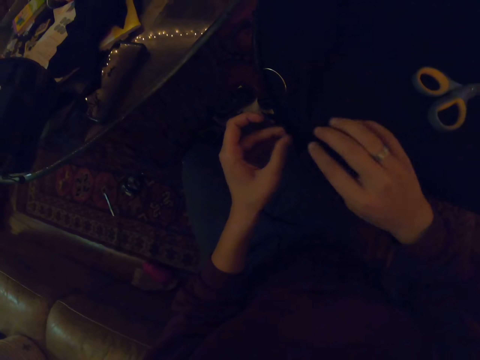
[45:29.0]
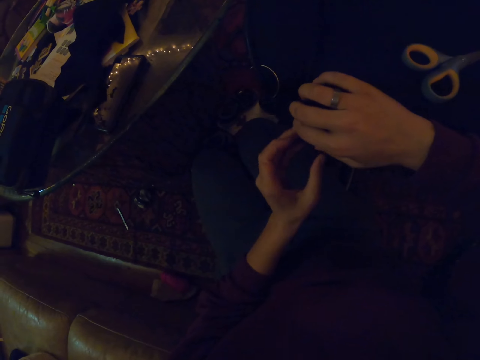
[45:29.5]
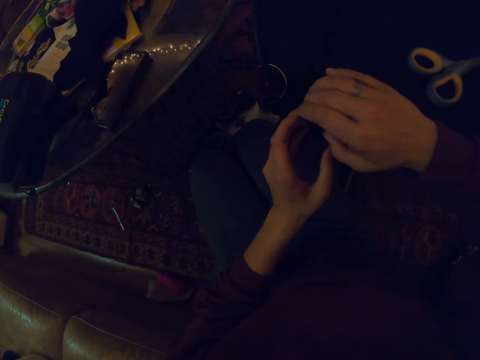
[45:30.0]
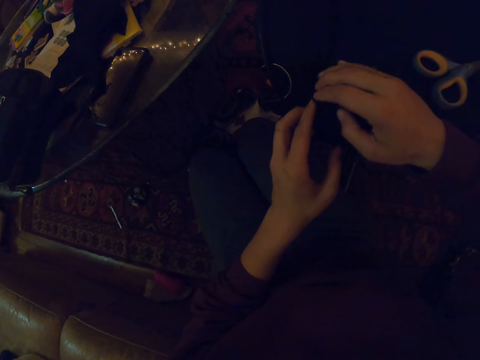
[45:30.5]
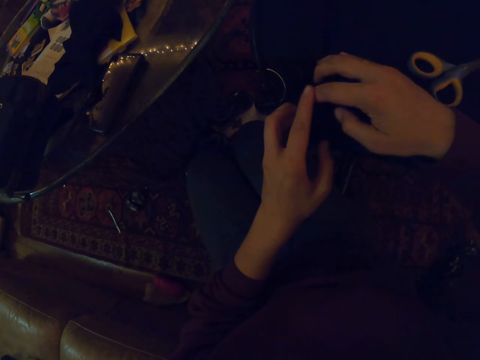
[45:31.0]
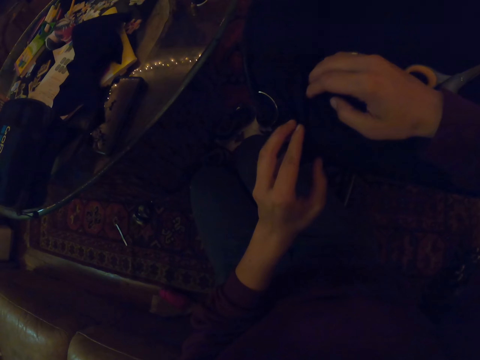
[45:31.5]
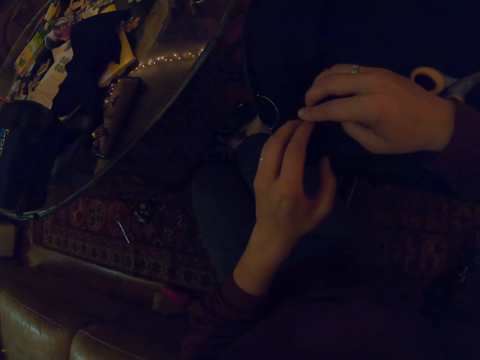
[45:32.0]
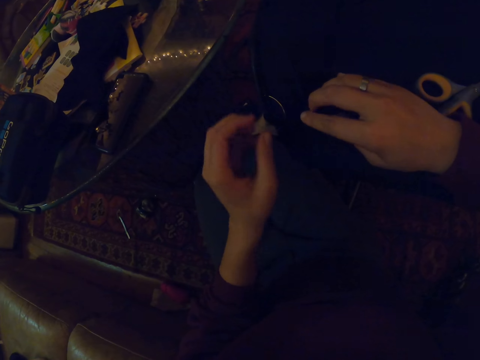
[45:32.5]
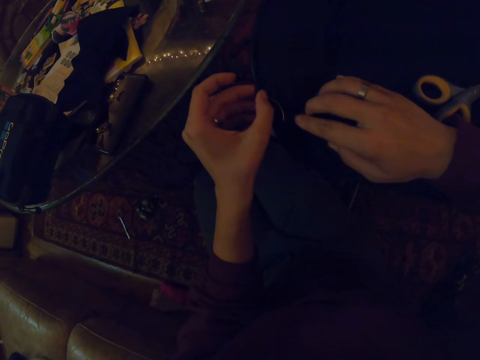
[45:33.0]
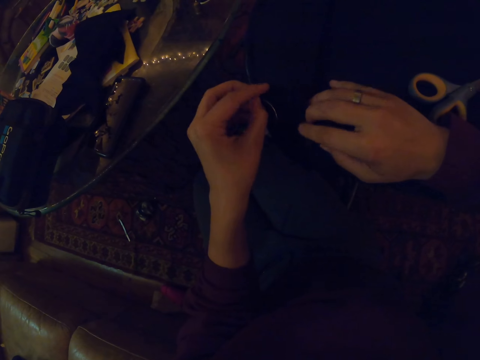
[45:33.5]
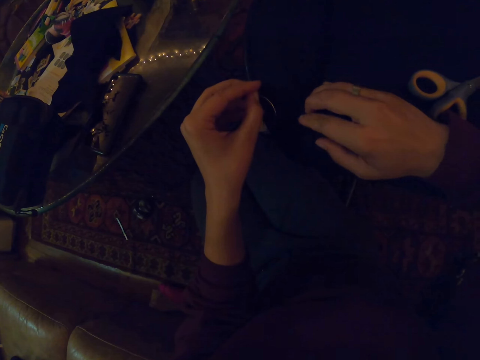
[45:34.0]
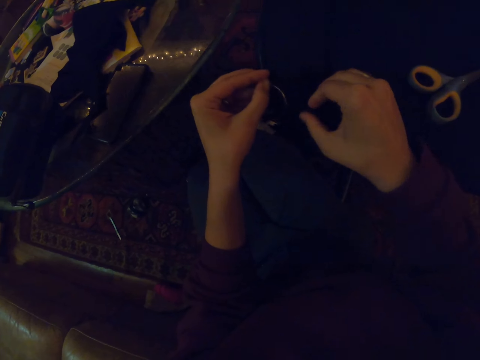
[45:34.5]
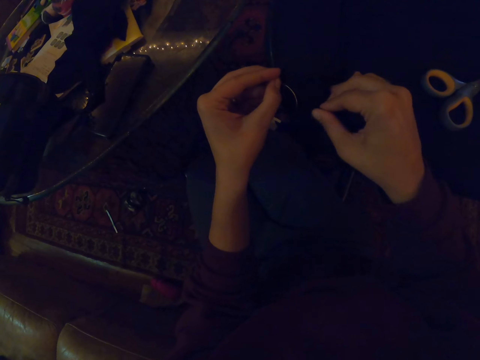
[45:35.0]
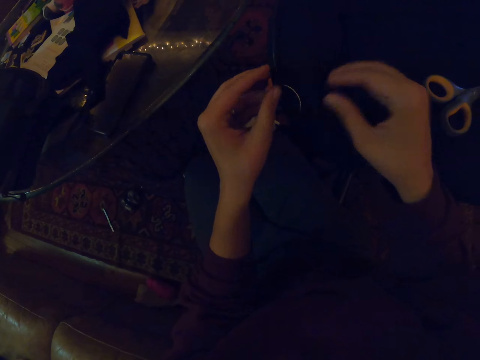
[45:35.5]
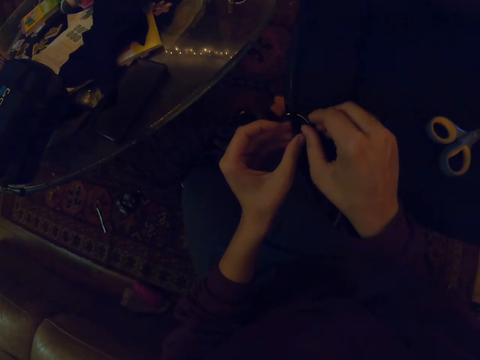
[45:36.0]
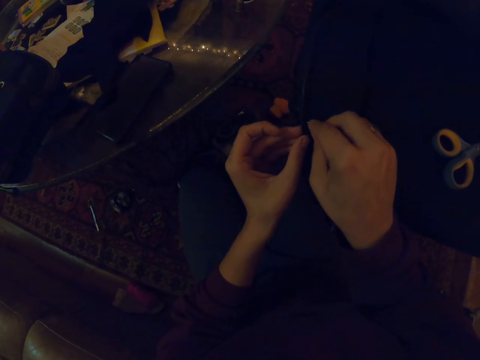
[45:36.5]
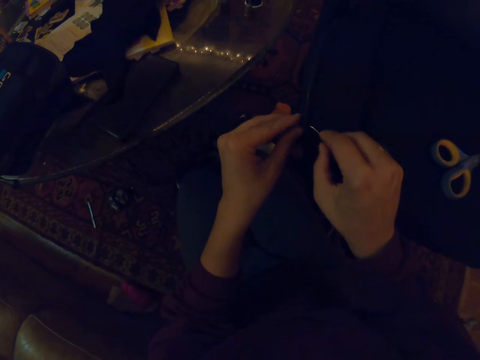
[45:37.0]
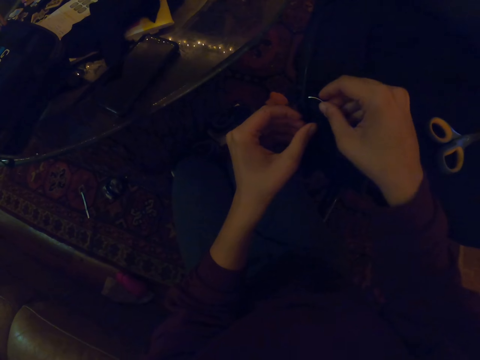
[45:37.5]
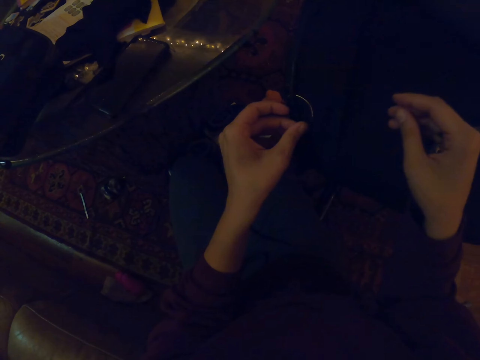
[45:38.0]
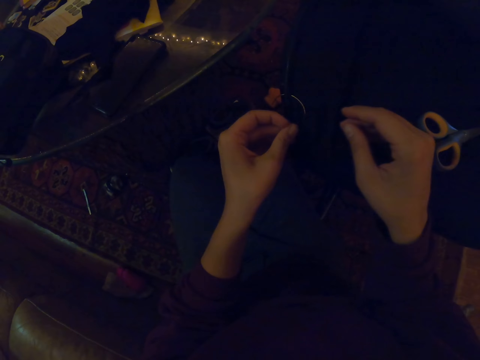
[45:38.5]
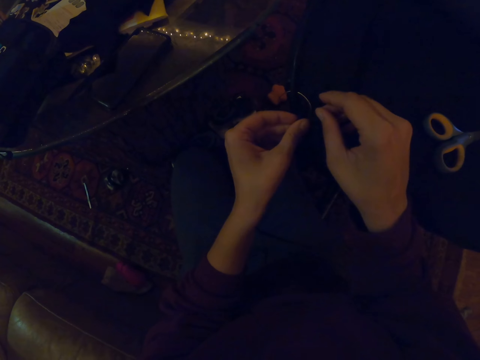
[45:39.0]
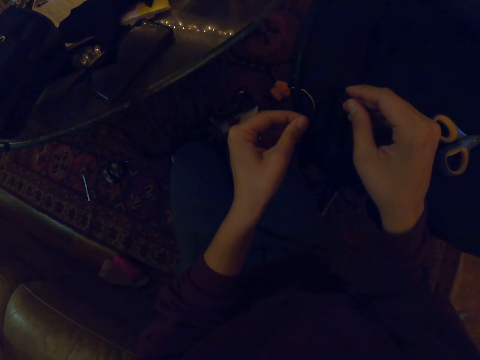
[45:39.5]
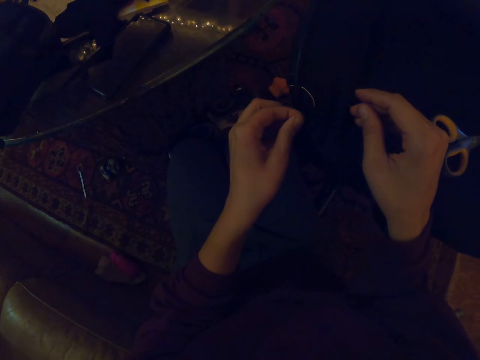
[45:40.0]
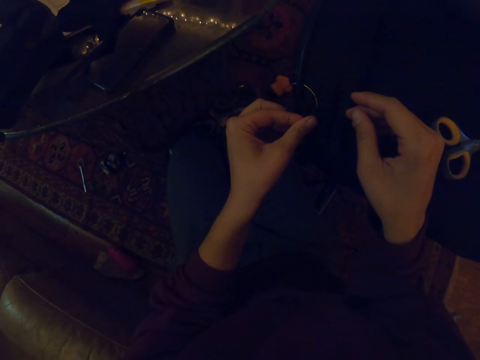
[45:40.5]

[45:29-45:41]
The camera wearer touches the bag. They pick up the needle. They touch the bag.

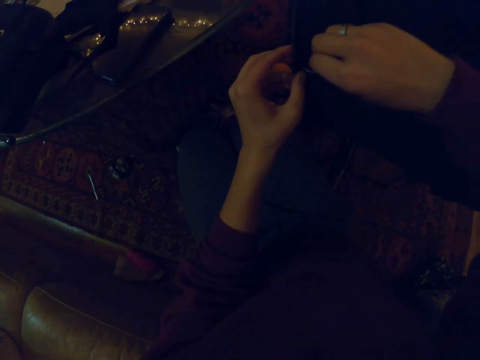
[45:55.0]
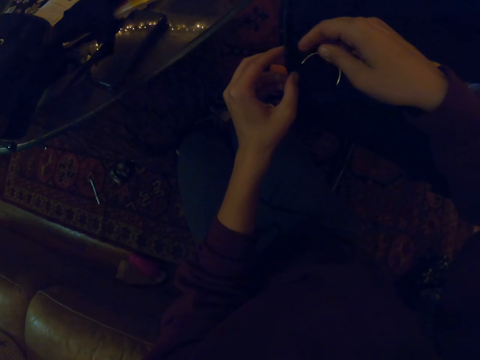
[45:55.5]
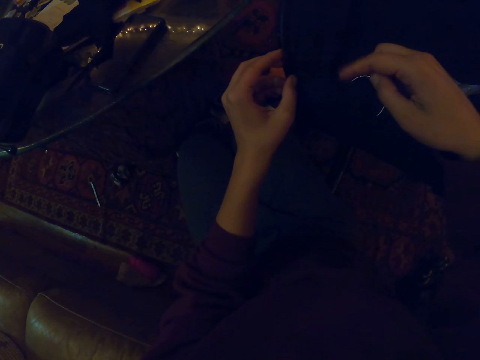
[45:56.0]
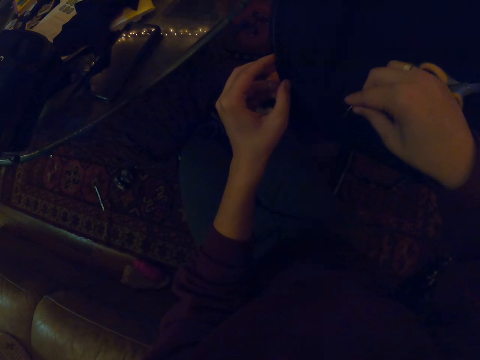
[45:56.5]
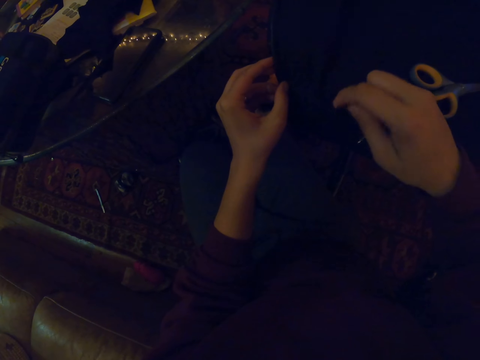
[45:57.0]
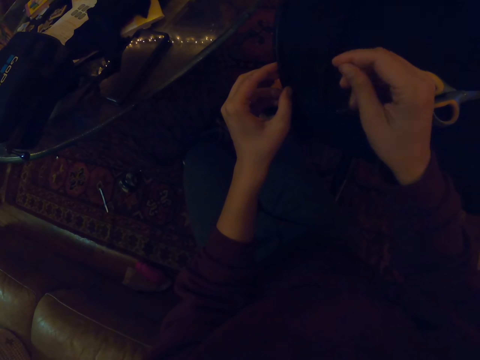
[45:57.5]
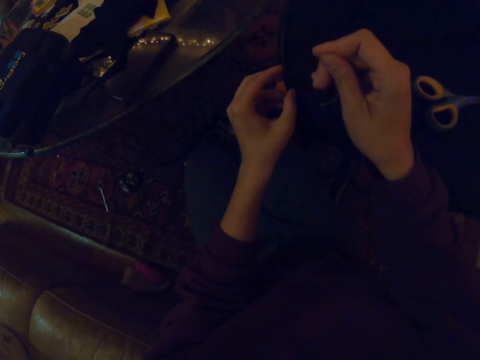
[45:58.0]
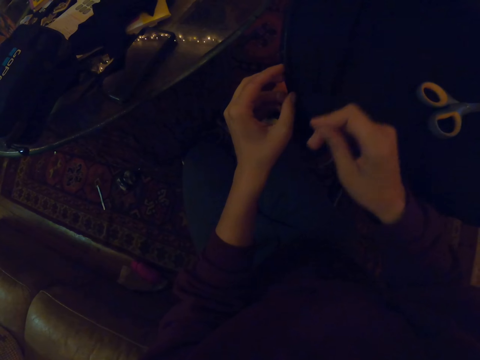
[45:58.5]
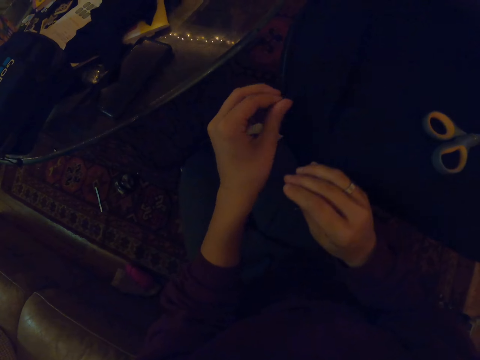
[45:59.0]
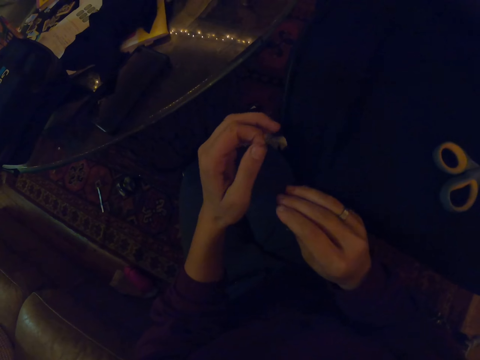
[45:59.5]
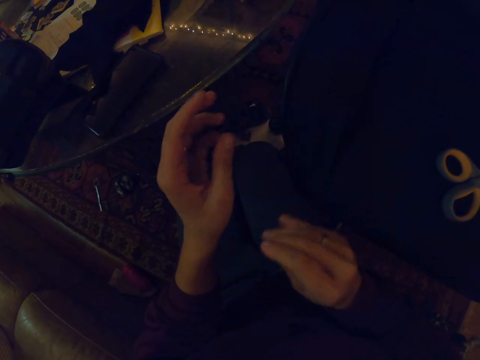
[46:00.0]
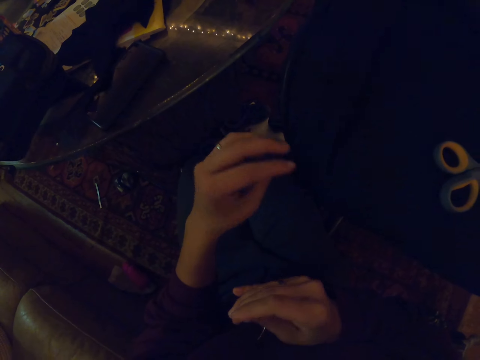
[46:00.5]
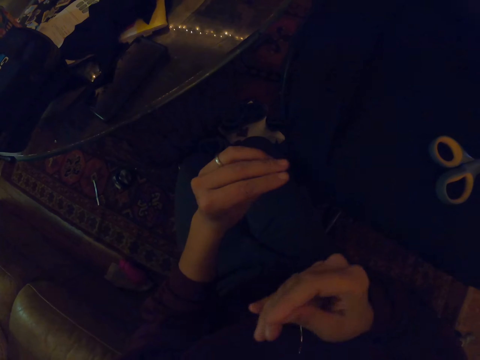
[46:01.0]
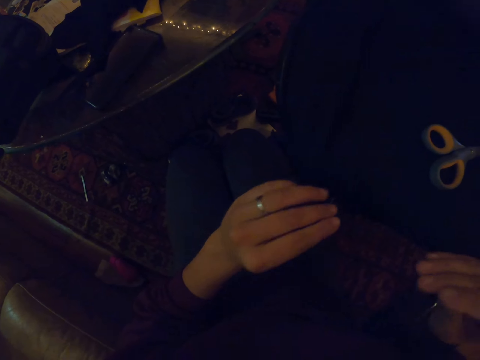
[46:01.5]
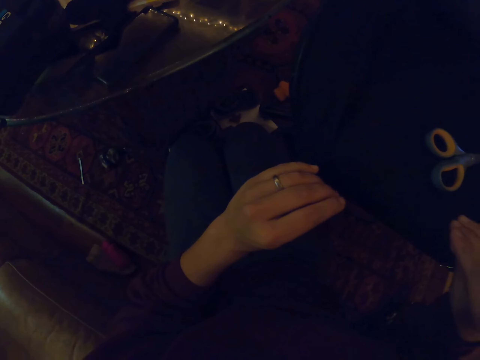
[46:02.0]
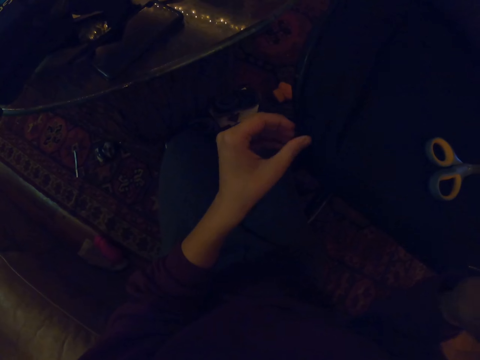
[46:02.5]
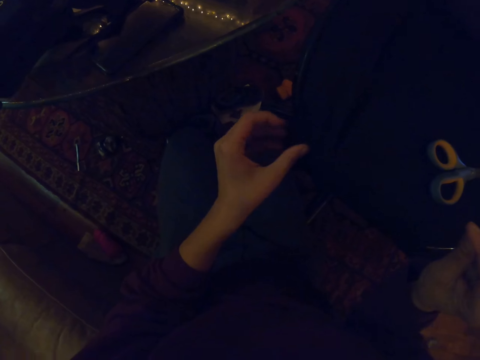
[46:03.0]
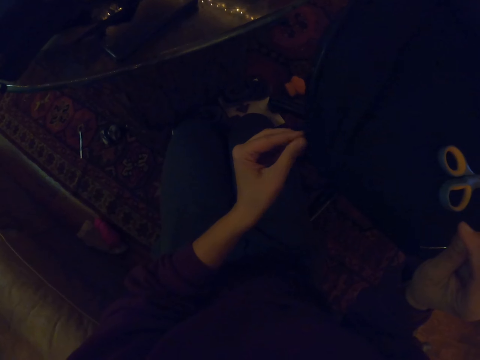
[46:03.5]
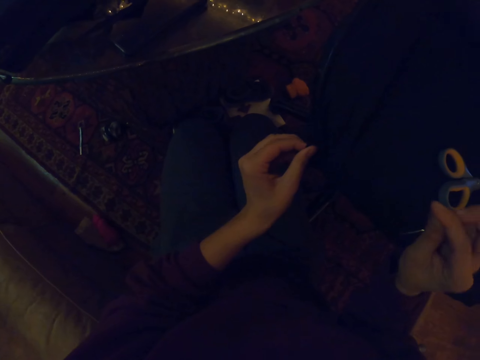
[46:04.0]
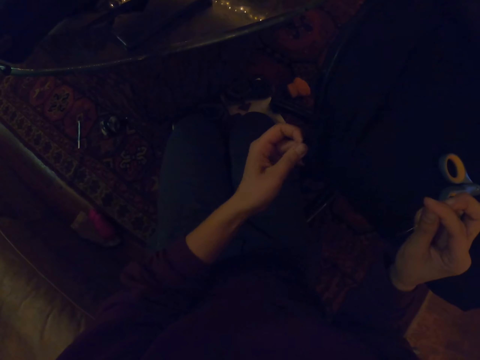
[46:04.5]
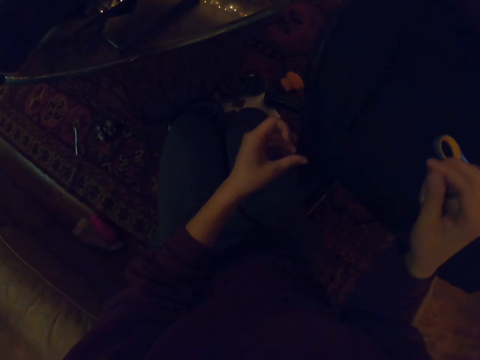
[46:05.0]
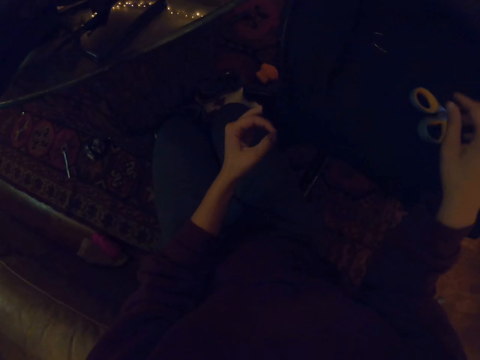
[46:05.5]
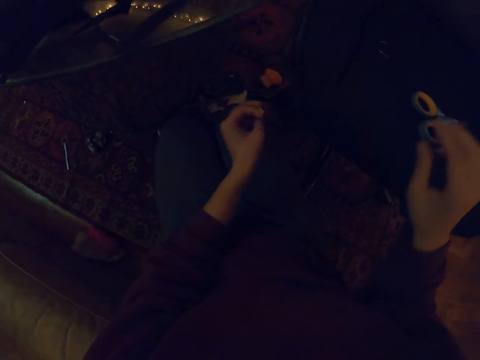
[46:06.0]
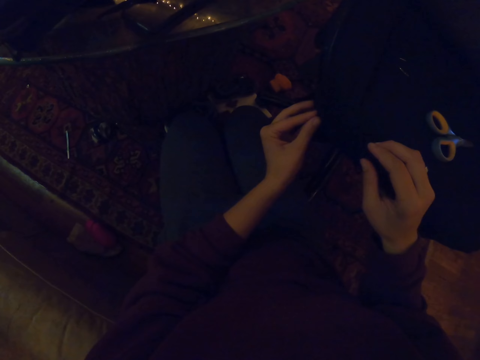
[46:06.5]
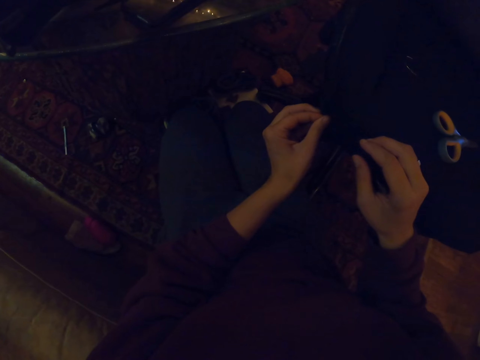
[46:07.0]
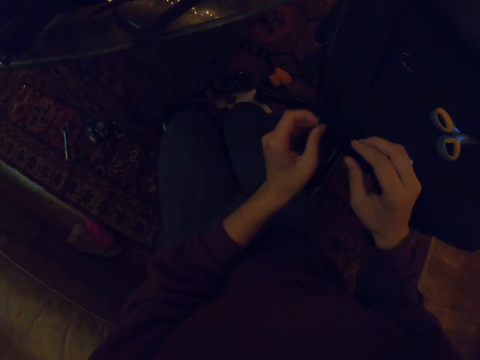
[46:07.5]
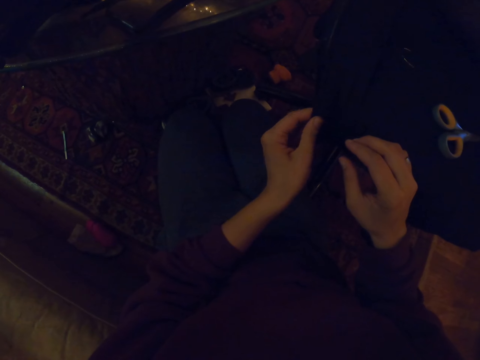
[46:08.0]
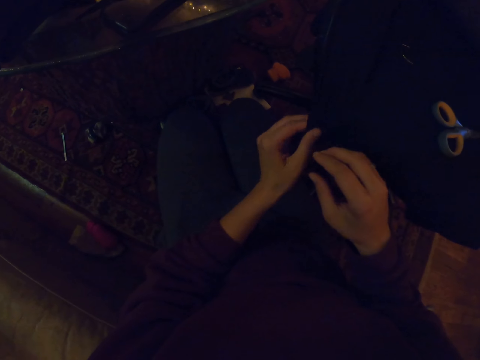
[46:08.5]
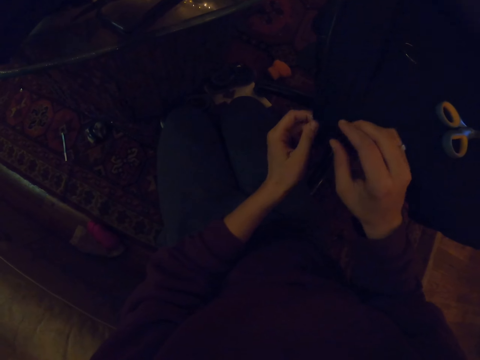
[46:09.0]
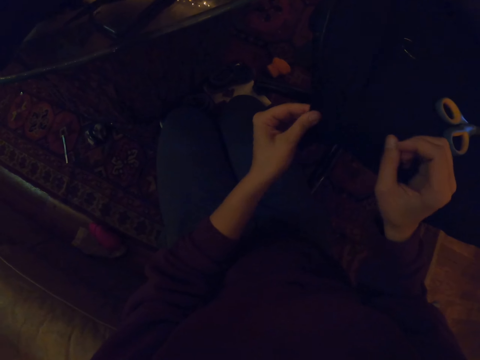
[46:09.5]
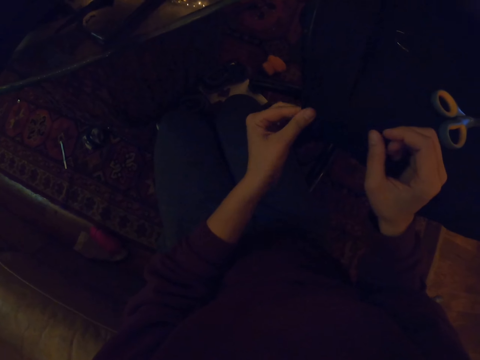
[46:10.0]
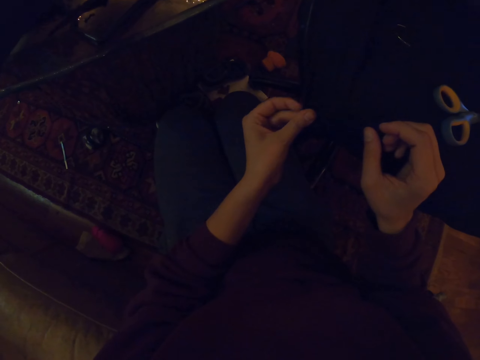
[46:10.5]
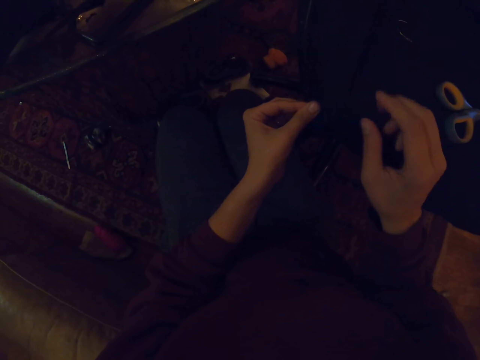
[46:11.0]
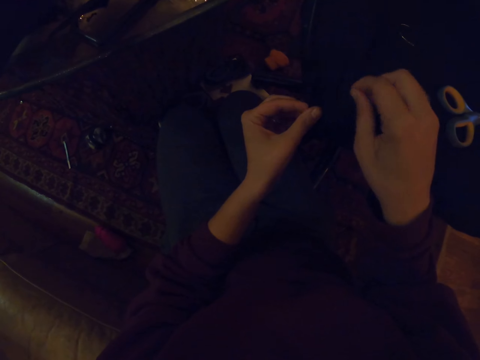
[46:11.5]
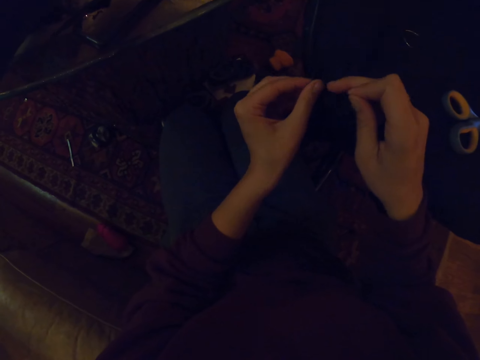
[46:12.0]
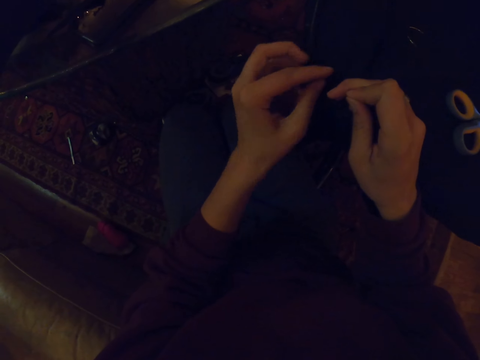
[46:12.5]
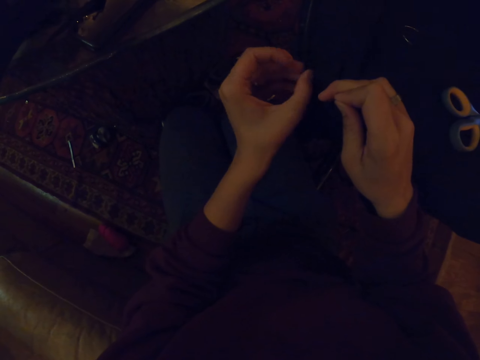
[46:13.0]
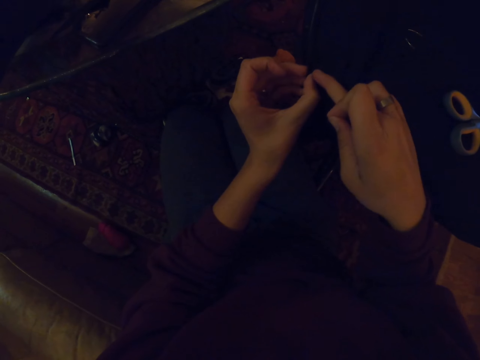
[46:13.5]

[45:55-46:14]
The camera wearer touches the needle. They touch the thread.
